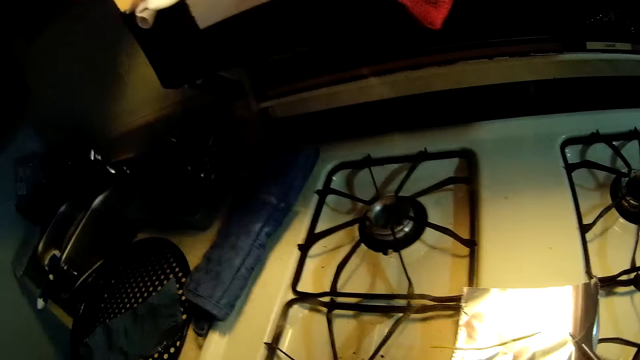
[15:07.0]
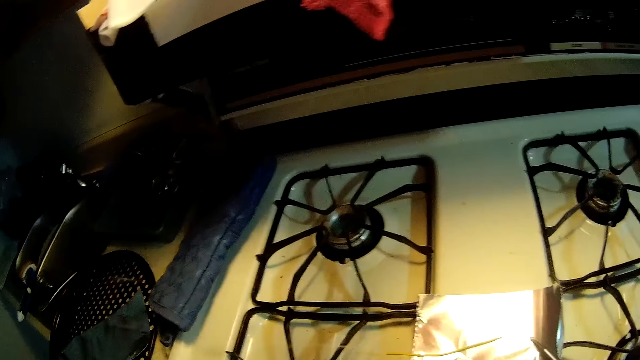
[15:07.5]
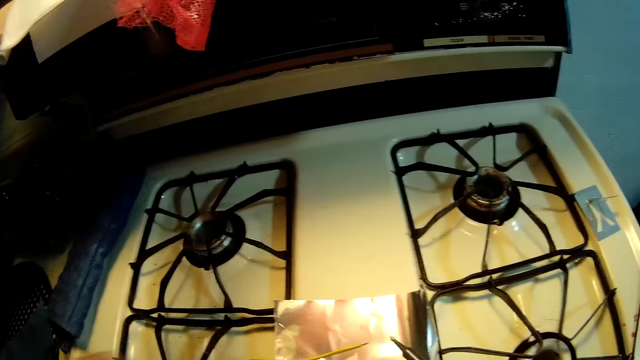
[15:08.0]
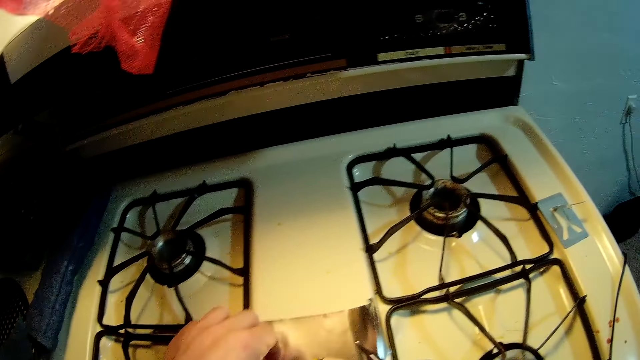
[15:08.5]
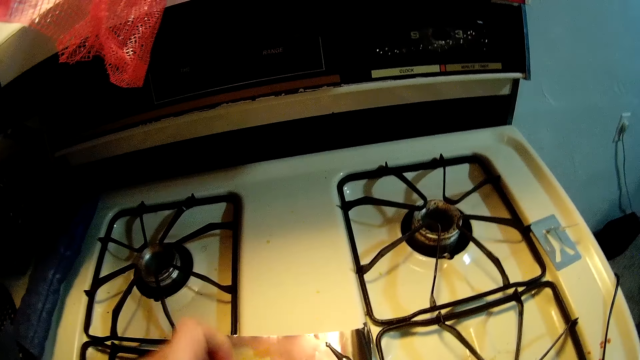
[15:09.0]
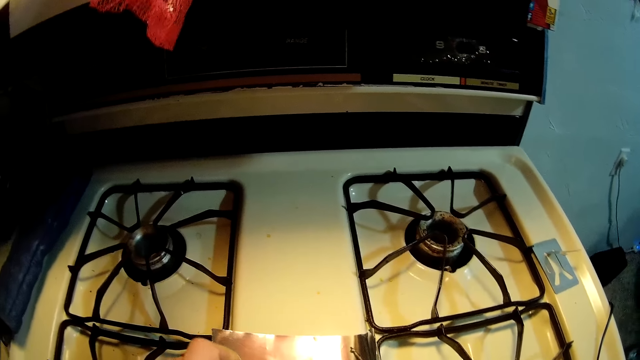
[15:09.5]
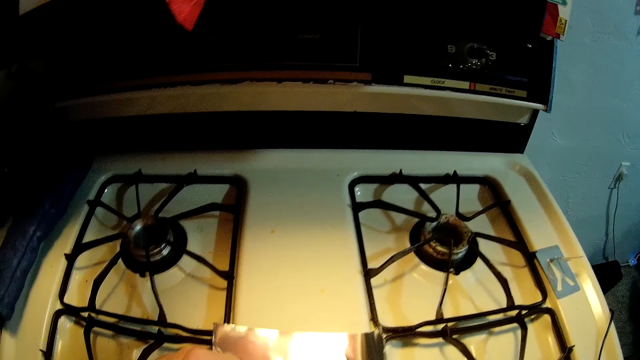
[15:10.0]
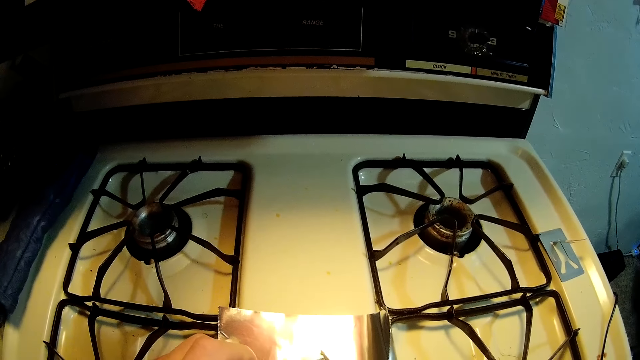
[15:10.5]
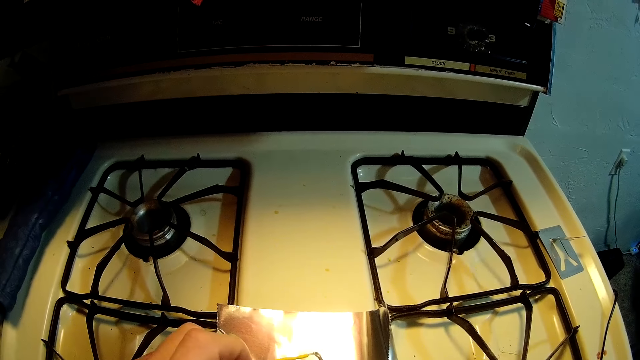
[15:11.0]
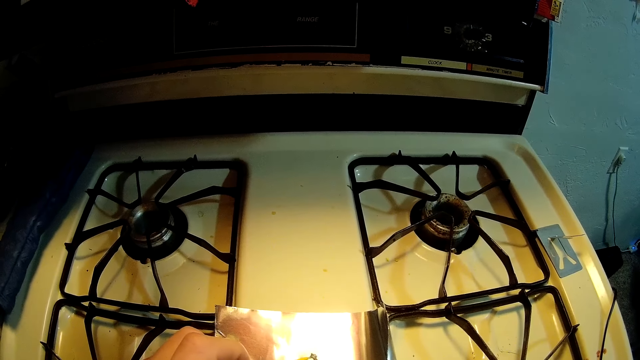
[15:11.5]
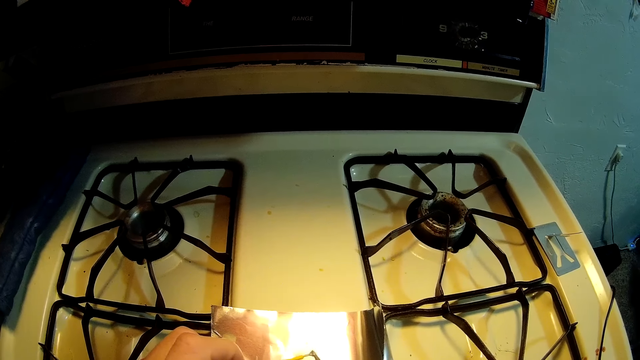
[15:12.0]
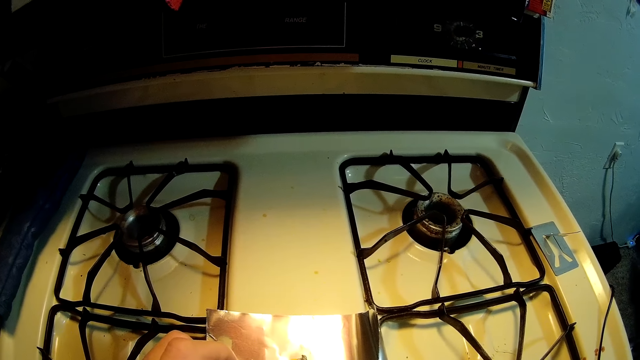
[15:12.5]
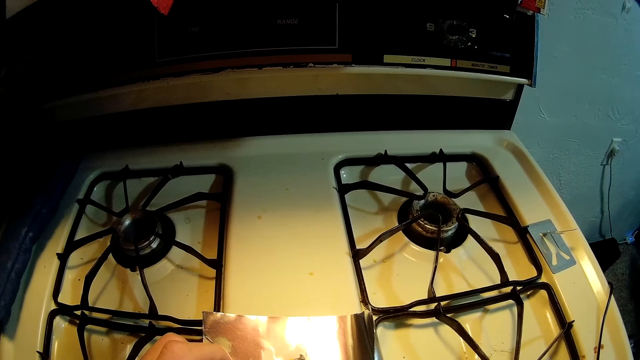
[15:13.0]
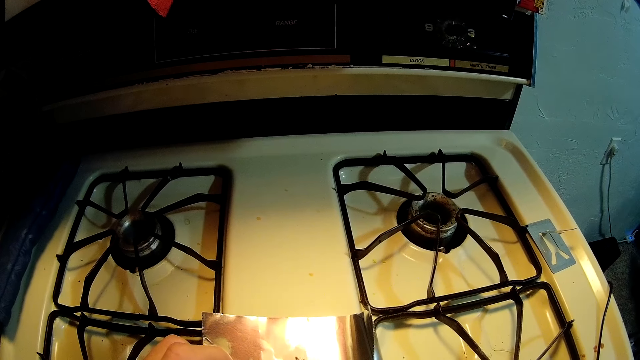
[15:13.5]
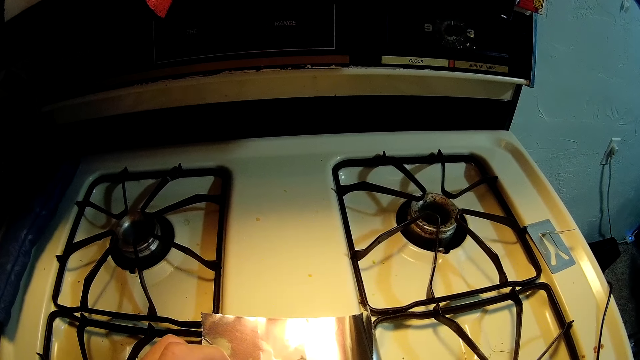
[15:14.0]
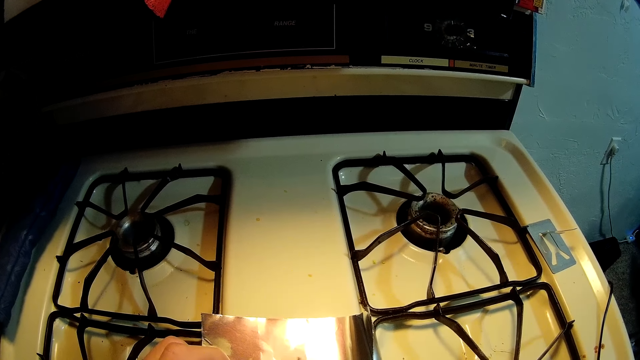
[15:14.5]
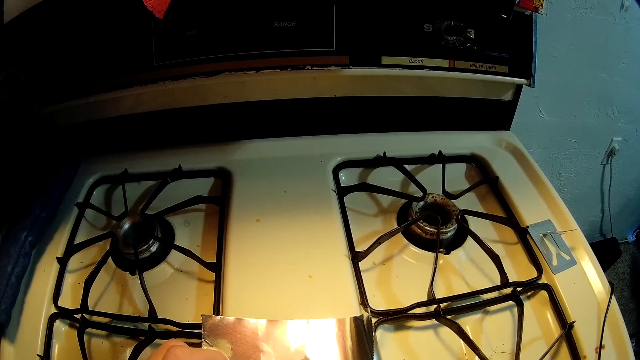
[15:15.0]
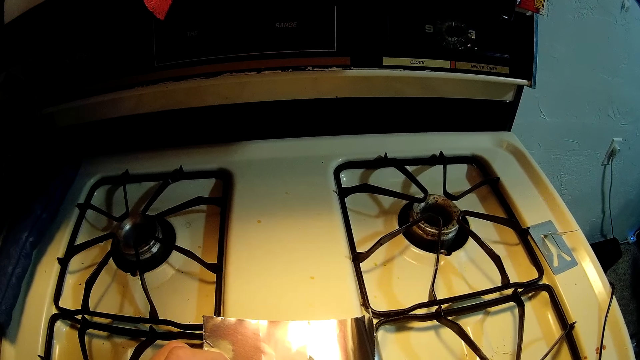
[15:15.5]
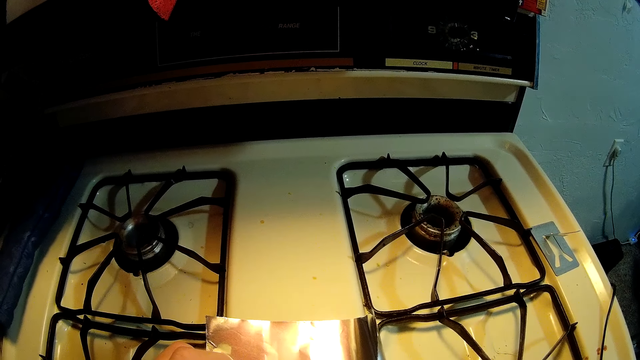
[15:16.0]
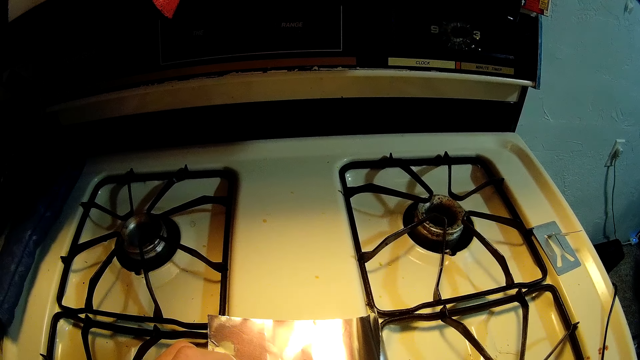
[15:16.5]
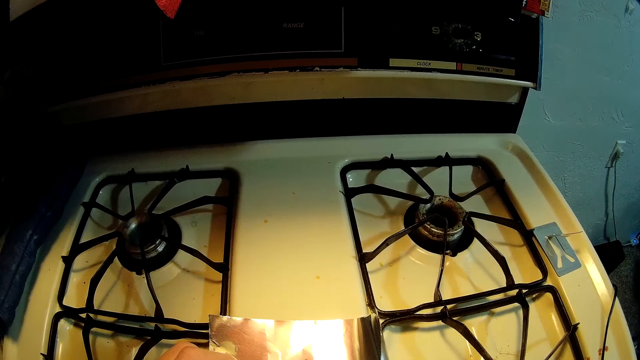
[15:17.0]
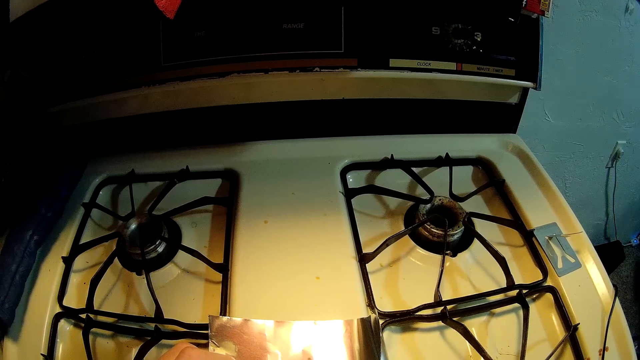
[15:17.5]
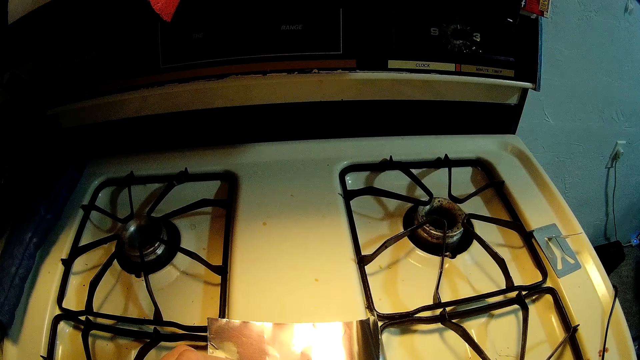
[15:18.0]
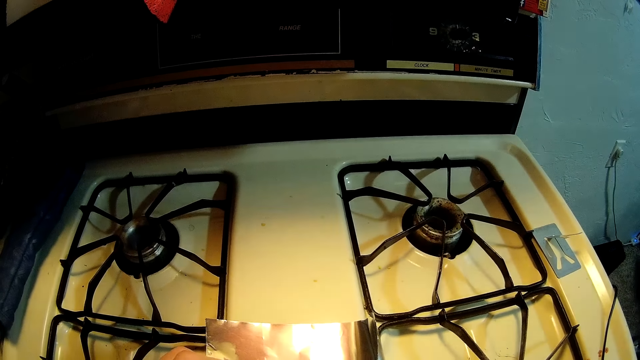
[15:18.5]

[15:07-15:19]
The camera wearer looks aside. He picks up the wire from the foil cardboard with his left hand. He melts the wire with the wire cutter. He solders the wire with the soldering iron.

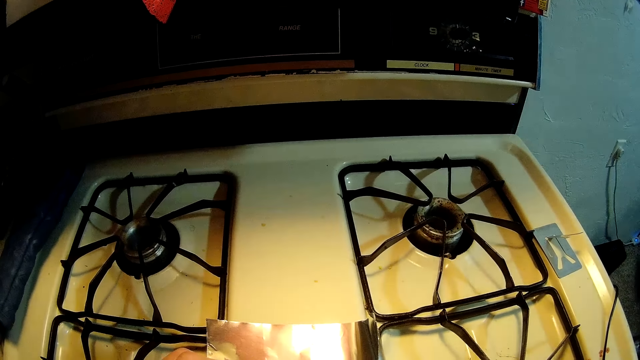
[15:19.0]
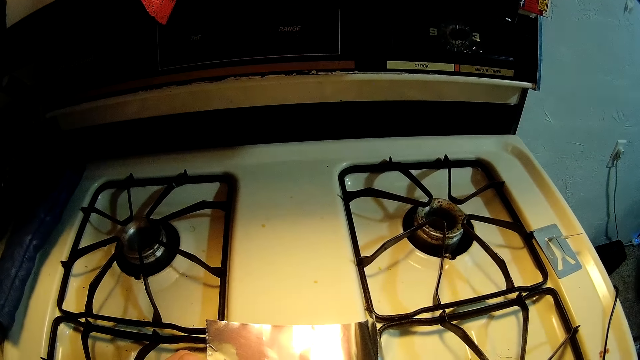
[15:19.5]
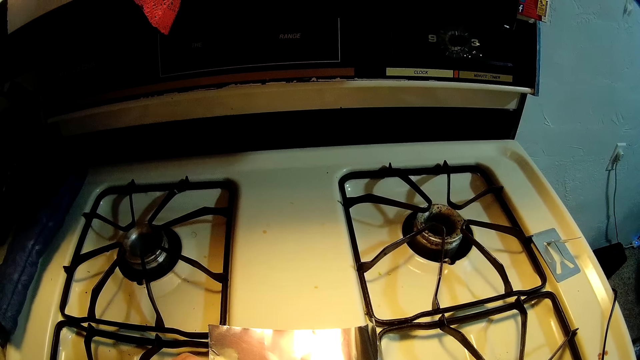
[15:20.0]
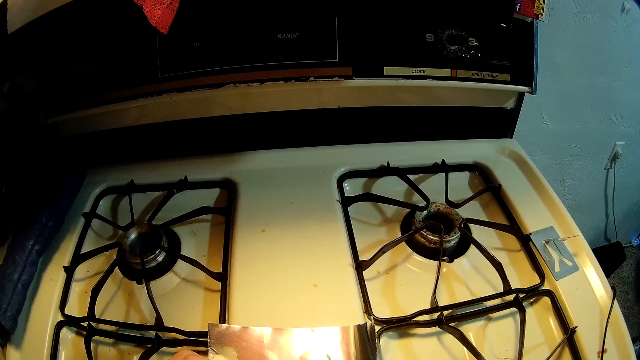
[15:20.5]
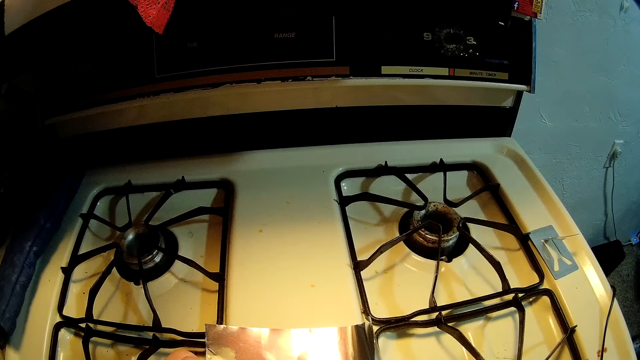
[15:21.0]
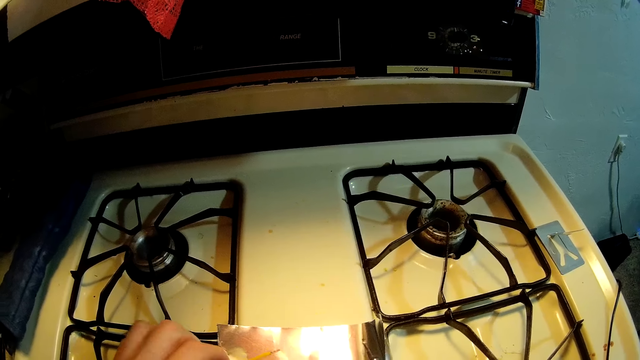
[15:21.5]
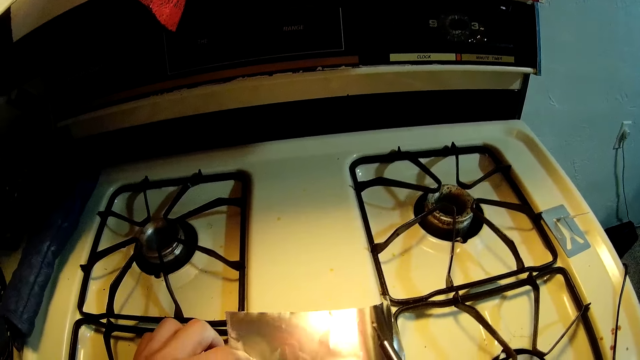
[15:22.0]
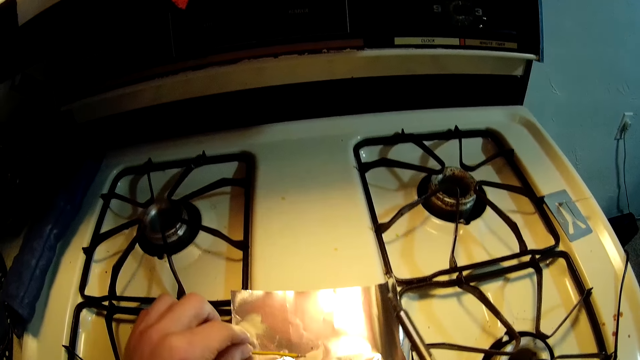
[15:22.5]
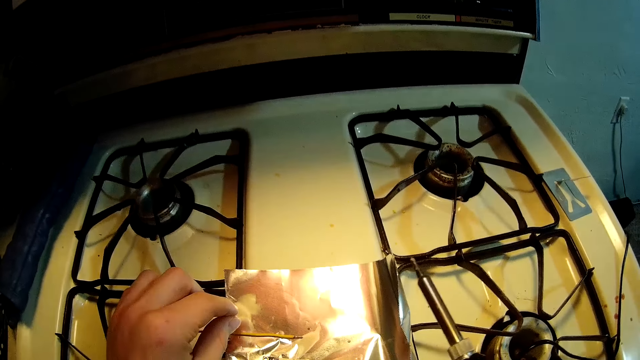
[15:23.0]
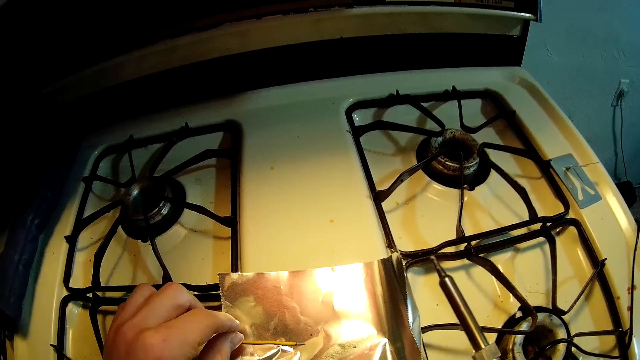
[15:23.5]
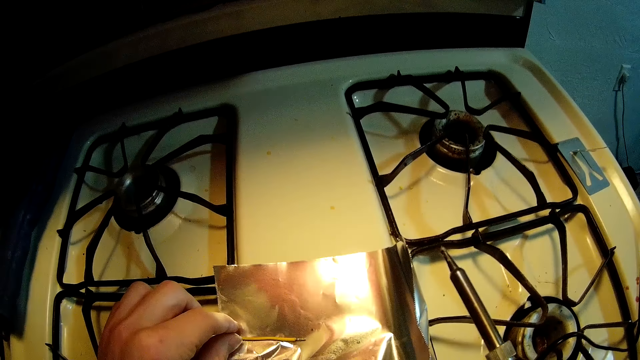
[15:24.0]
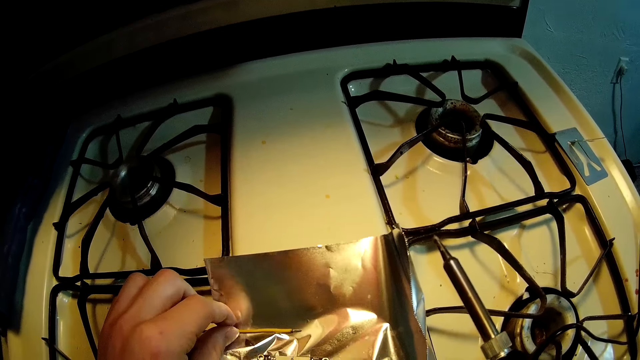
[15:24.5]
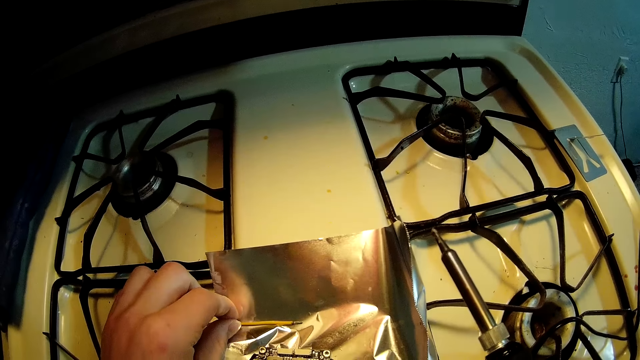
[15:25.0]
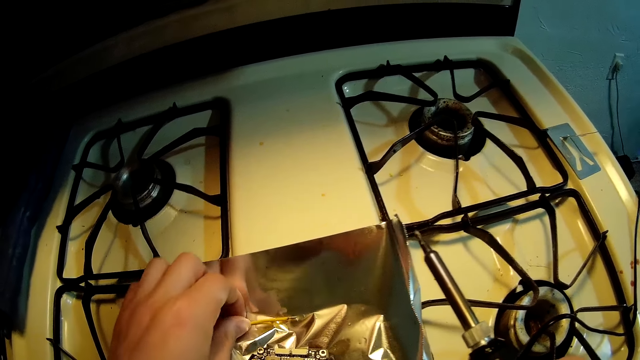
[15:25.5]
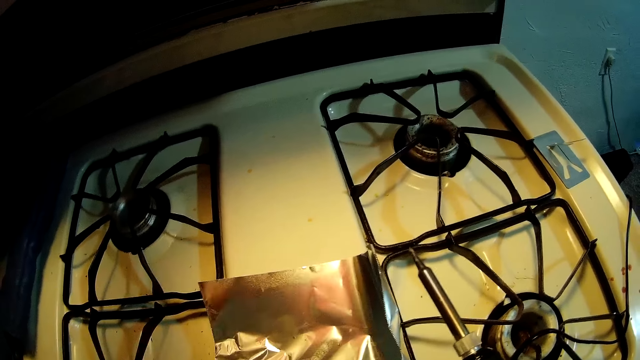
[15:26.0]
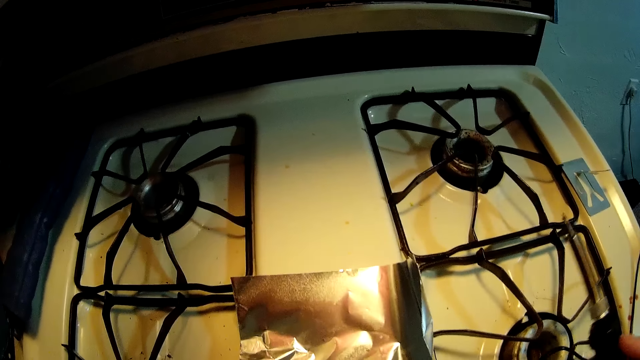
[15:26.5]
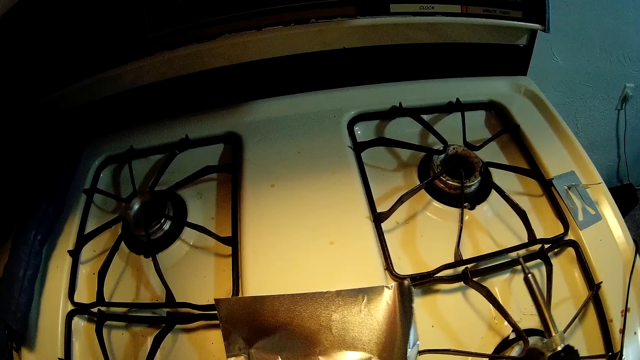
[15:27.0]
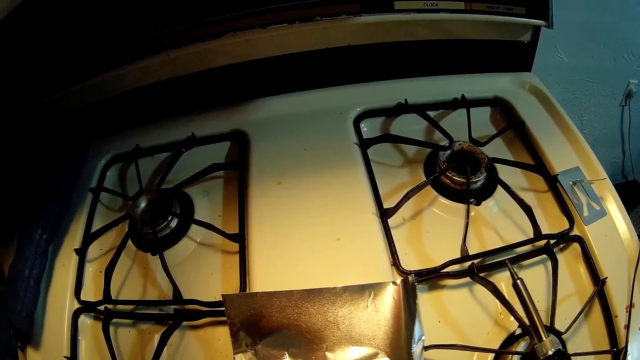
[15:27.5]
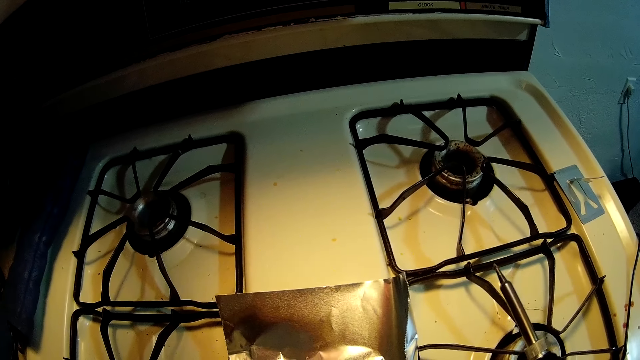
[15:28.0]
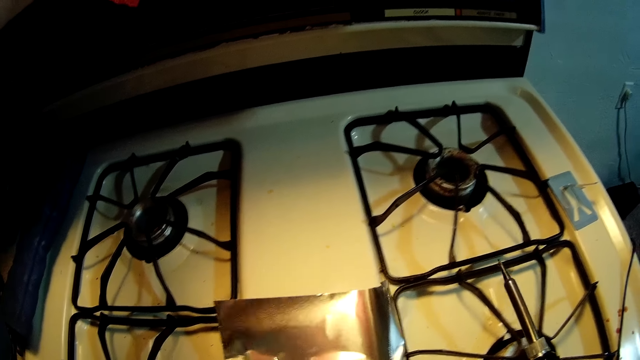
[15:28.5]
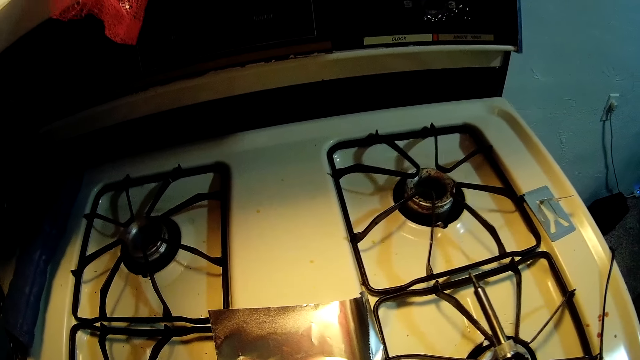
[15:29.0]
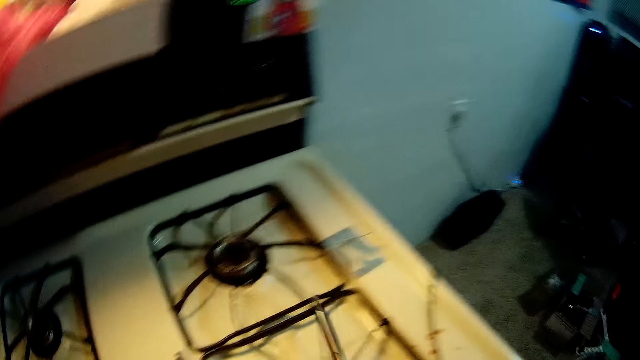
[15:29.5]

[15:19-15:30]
The camera wearer drops the wire on the foil cardboard. He picks up the wire from the foil cardboard with his left hand.
